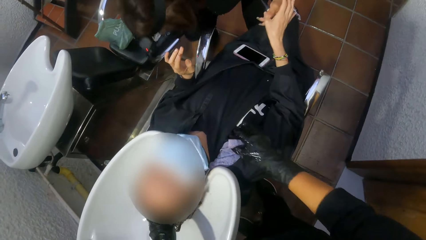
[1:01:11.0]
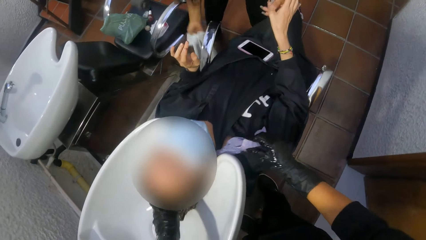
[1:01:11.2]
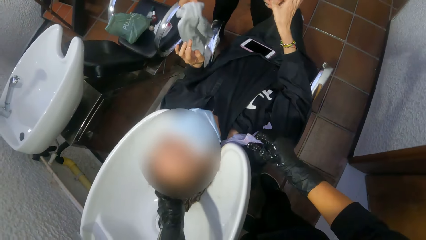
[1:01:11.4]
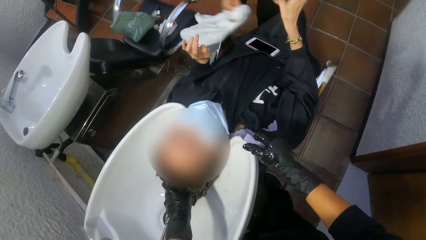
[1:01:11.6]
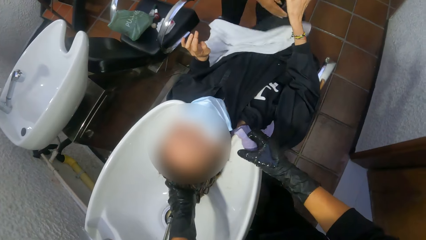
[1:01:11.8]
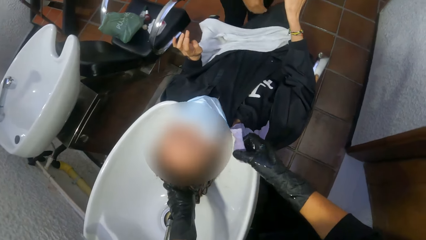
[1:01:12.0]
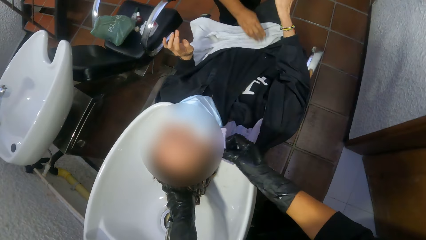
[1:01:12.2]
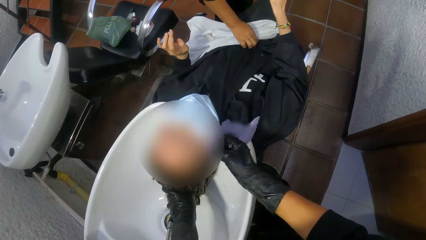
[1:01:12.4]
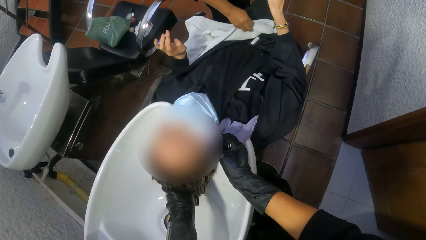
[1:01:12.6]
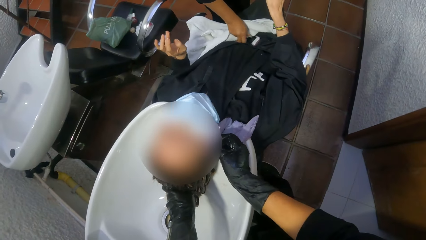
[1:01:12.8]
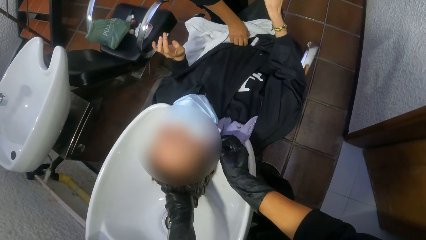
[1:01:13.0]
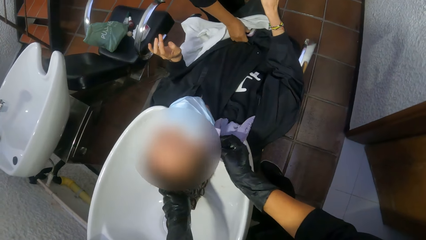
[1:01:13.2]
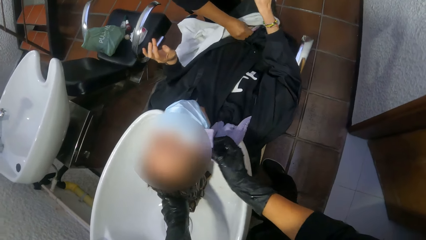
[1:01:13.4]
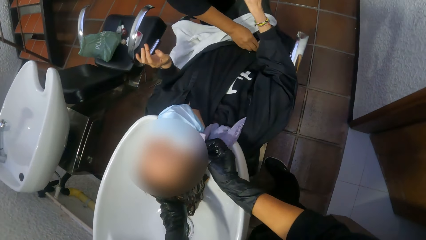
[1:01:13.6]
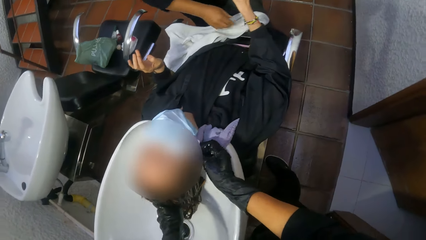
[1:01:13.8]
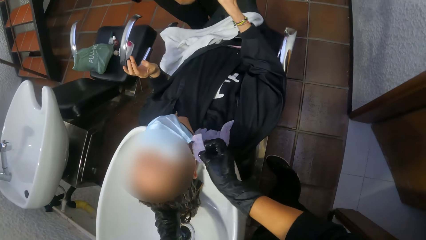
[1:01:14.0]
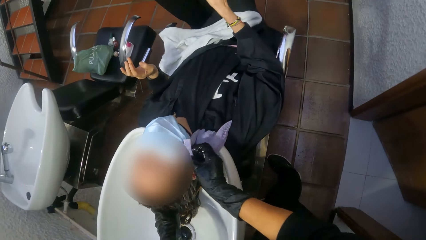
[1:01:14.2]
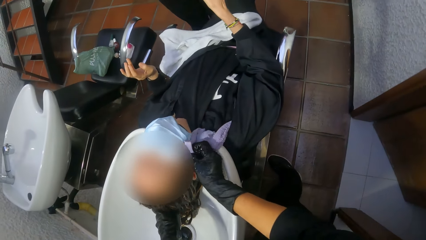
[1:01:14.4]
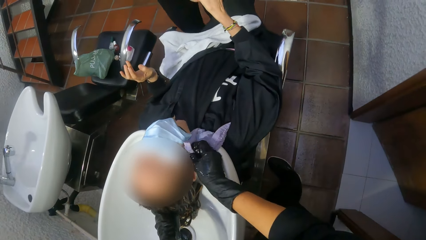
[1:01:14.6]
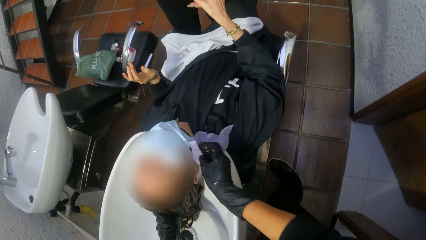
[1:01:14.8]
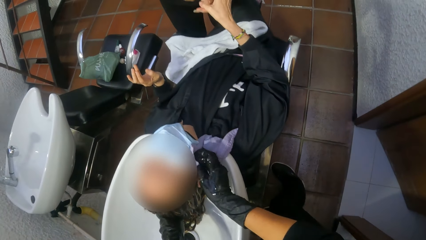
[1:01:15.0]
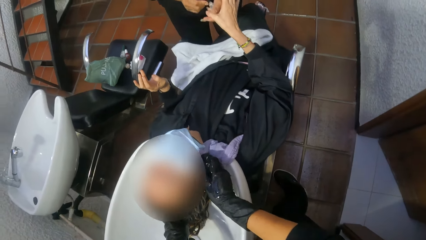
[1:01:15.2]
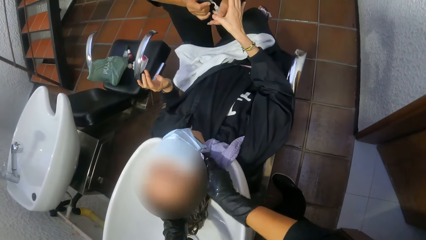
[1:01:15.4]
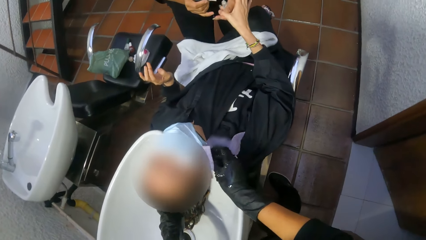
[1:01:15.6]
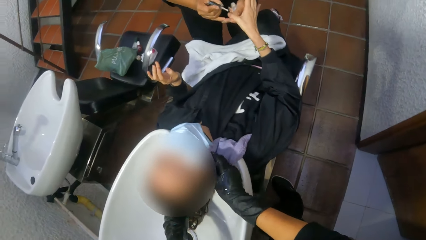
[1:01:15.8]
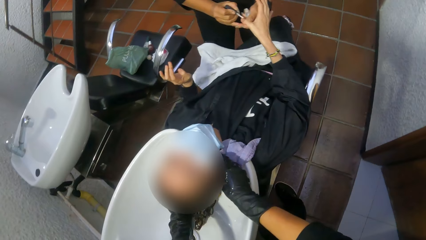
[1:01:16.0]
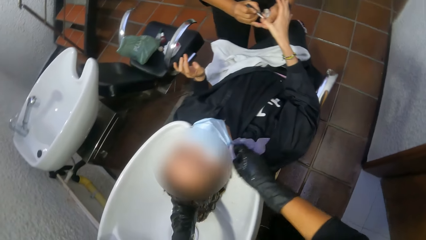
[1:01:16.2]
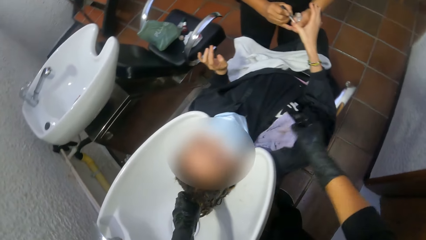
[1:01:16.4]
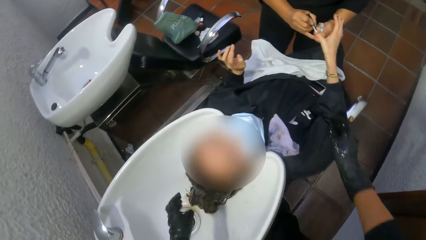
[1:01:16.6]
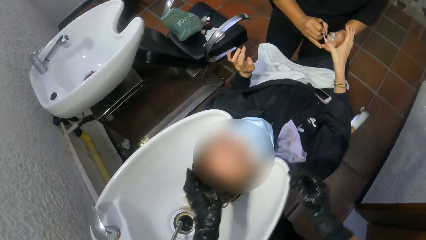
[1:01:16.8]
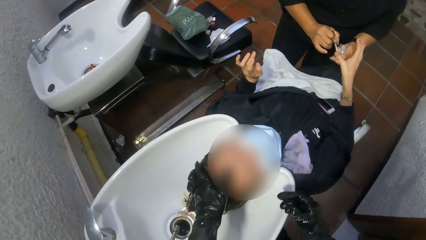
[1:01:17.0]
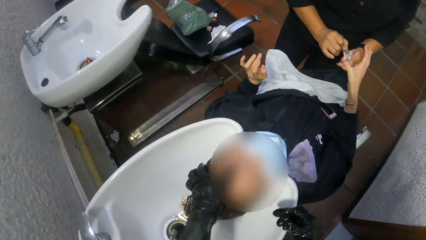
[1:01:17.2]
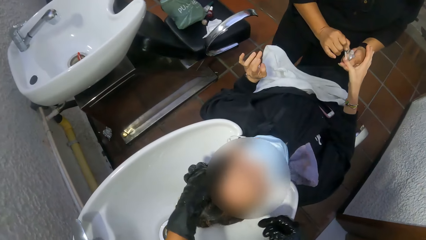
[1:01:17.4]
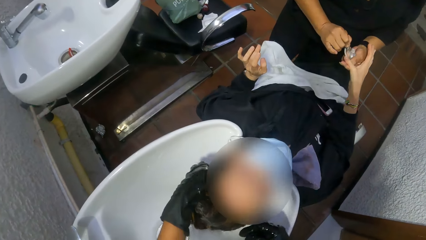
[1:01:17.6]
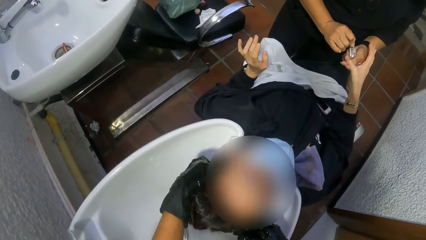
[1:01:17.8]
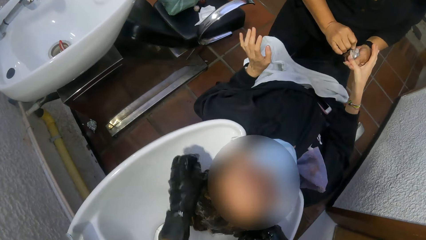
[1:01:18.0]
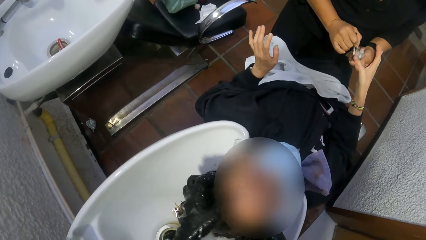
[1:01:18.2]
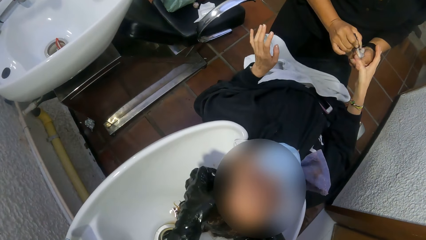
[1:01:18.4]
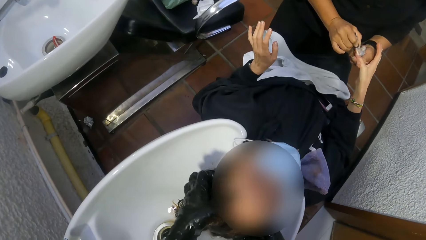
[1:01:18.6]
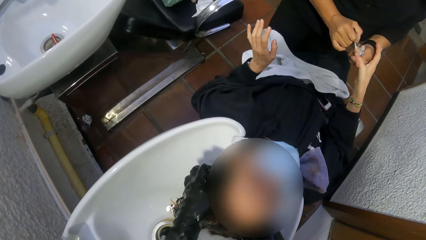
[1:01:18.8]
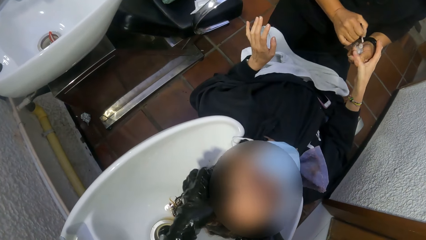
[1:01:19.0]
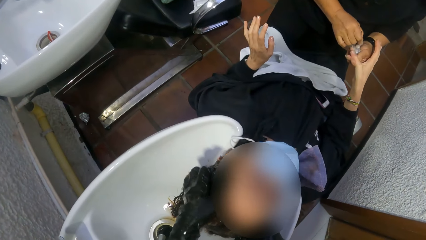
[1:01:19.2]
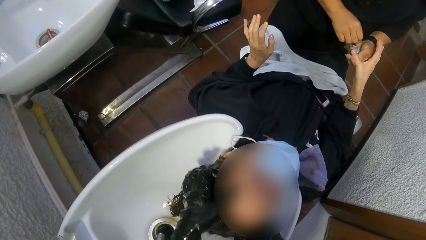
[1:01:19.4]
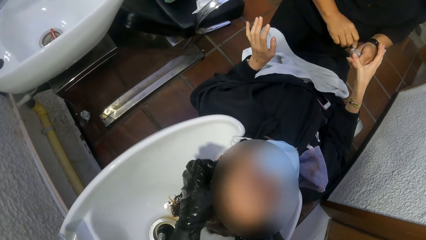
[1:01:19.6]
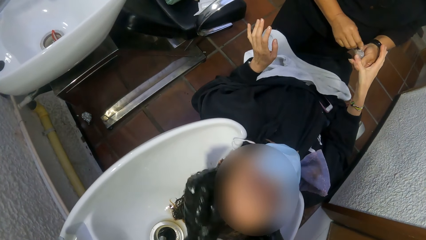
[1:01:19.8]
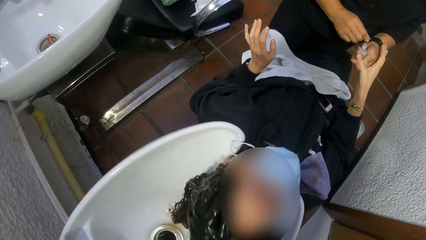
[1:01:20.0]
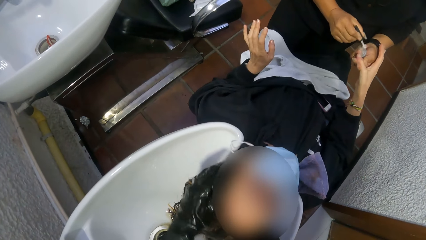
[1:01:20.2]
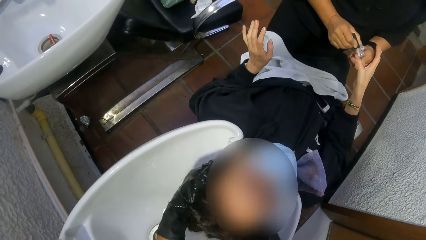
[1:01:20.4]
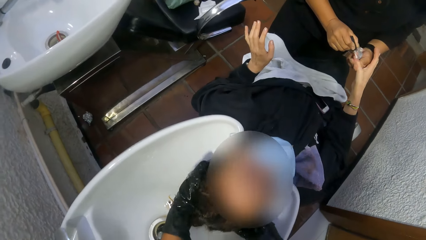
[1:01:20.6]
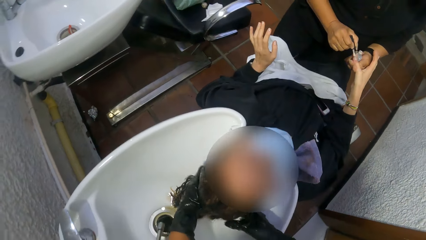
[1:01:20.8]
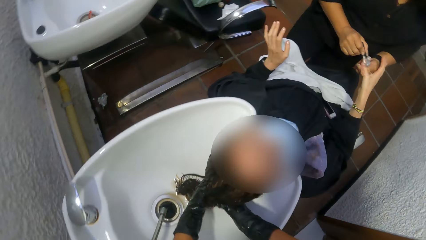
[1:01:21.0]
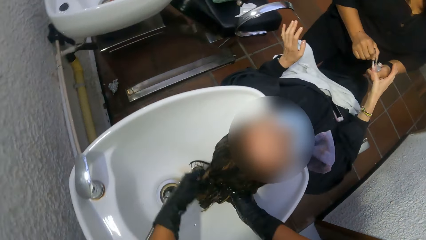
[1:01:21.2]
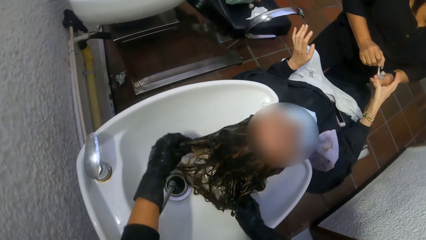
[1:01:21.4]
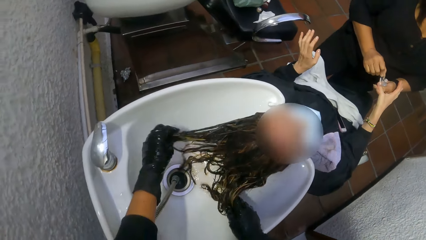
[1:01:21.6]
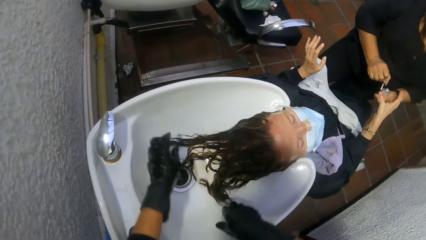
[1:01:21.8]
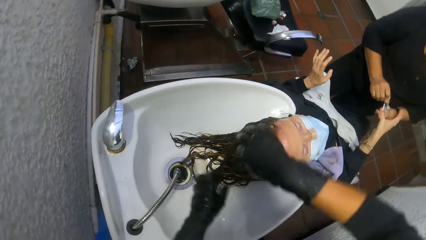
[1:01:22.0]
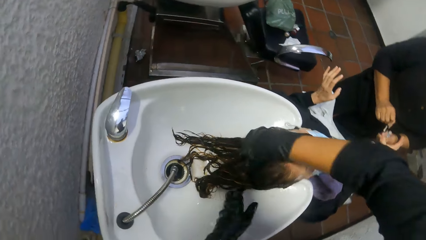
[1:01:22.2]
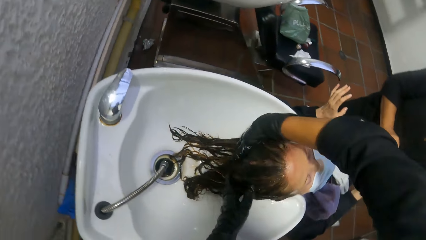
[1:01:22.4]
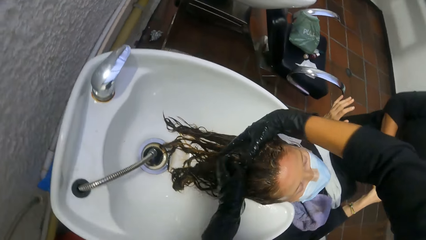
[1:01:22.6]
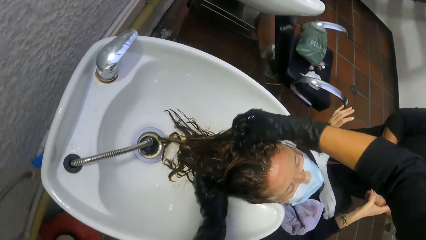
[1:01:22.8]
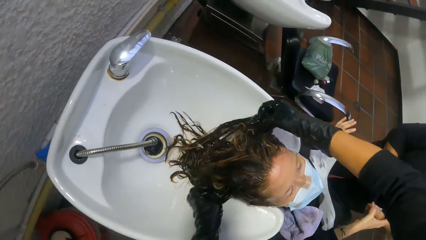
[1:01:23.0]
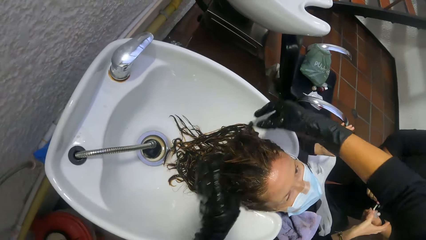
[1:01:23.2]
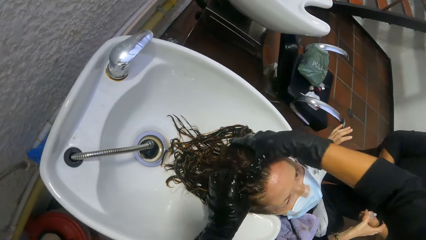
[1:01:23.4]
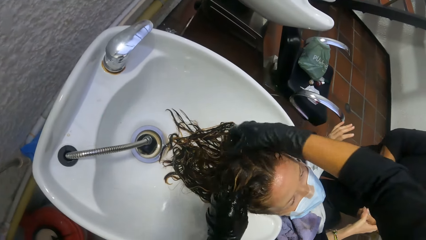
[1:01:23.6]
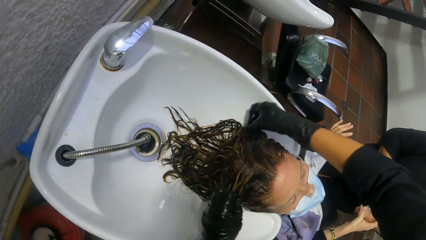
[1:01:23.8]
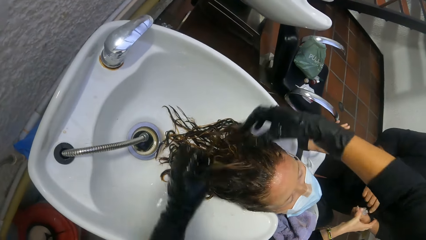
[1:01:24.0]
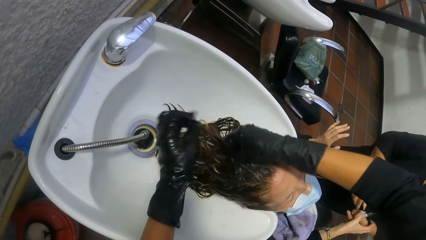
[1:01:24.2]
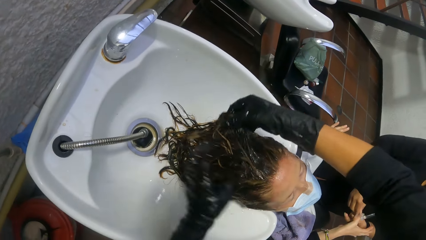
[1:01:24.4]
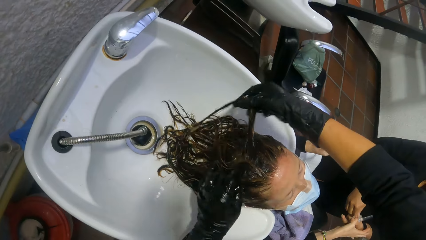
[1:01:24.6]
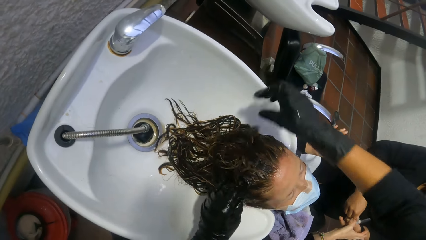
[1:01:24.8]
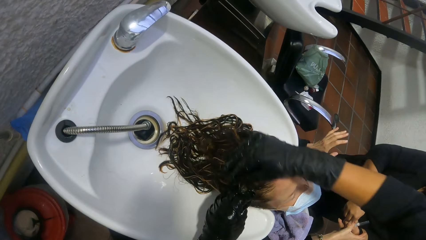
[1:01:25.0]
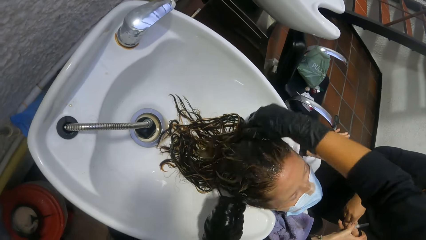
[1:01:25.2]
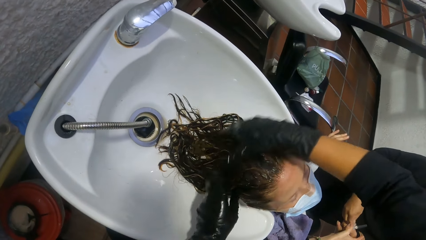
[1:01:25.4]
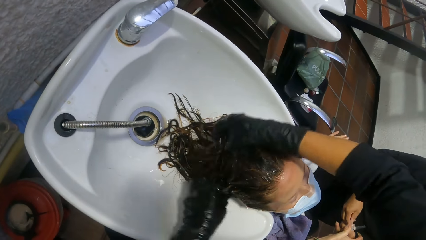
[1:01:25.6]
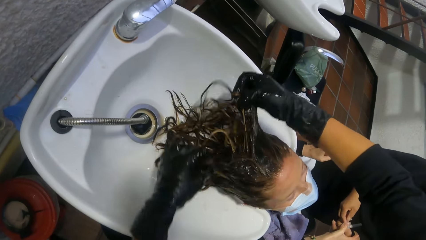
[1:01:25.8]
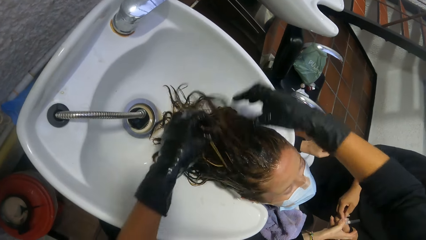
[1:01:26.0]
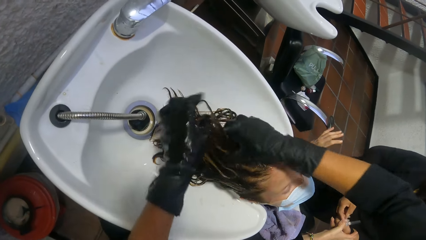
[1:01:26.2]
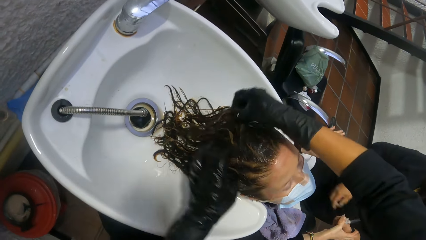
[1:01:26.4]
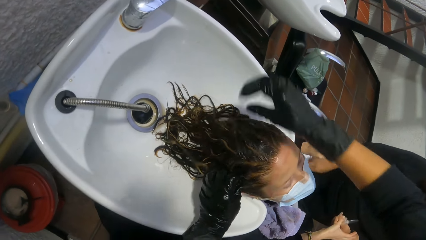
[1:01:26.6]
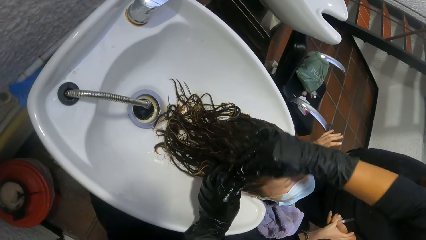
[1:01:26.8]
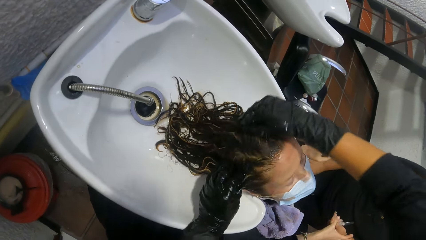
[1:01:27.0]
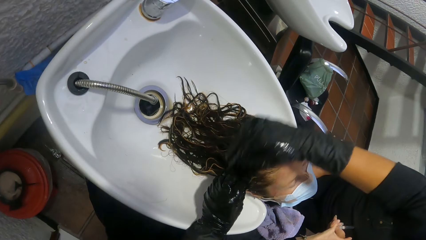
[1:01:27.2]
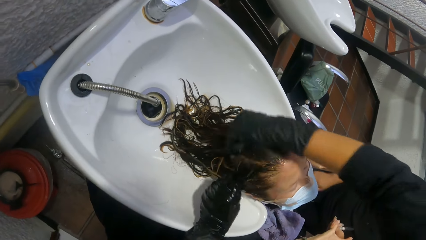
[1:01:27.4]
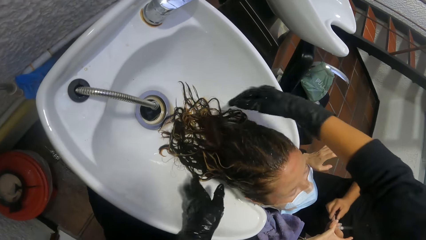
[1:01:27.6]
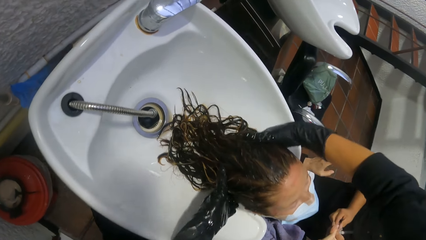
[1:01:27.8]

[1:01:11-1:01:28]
The camera wearer wipes a woman's face with a purple napkin with her right hand. She holds the towel. Another woman places the white towel on the first woman with her right hand. The camera wearer wipes the first woman's neck areas. She straightens the first woman's hair with her left hand. She washes the first woman's hair. She straightens the first woman's hair with both hands.
